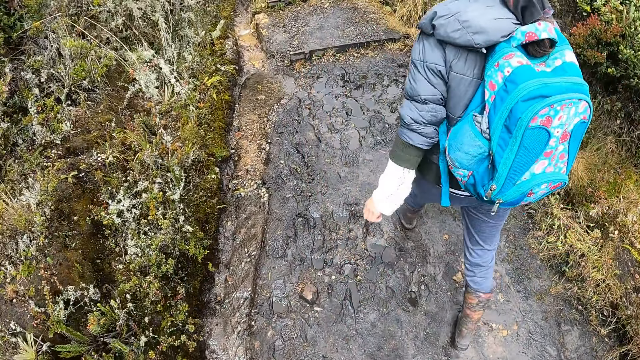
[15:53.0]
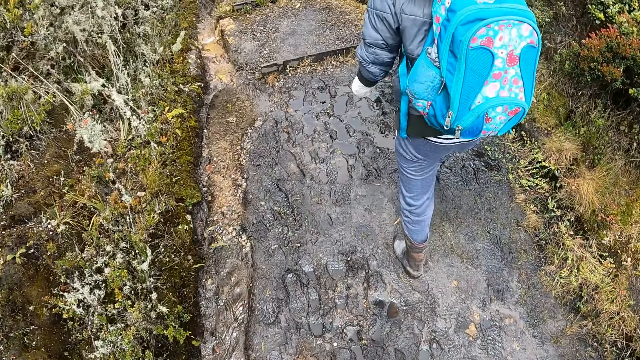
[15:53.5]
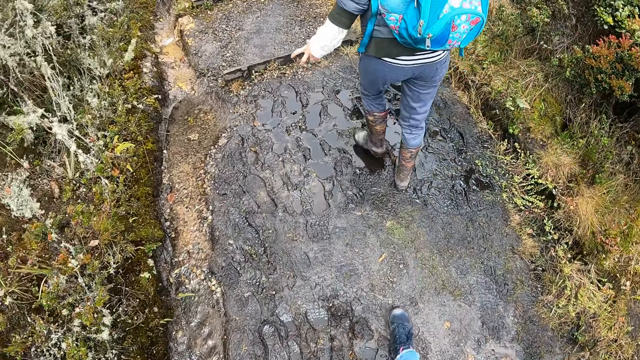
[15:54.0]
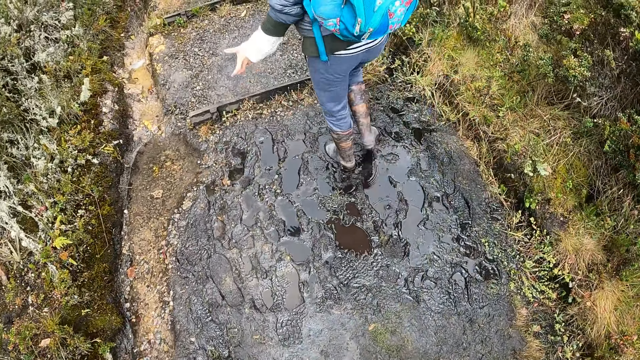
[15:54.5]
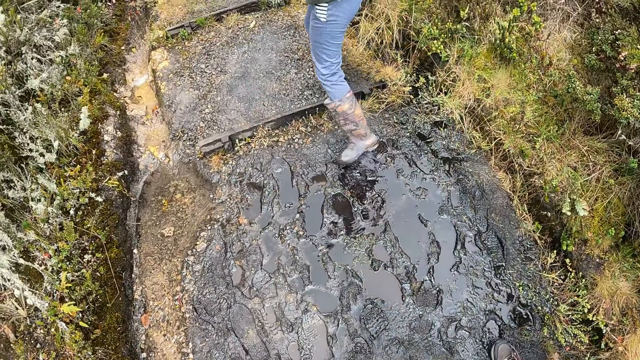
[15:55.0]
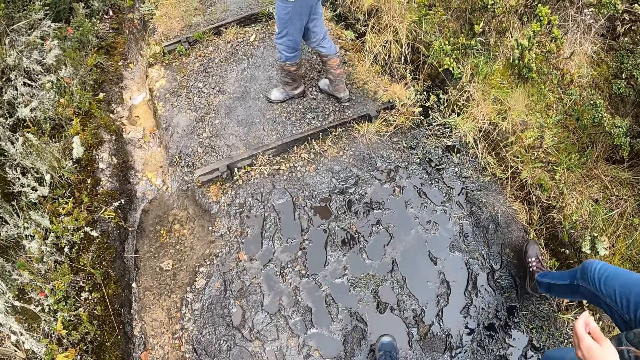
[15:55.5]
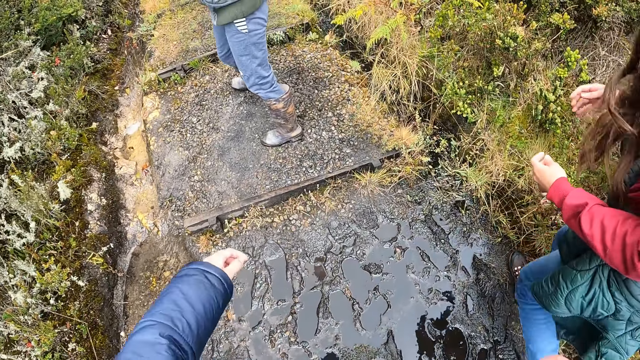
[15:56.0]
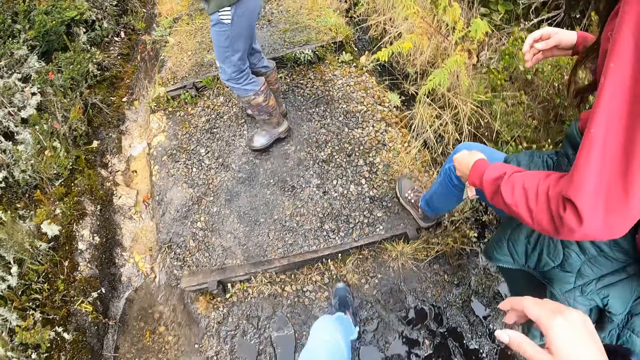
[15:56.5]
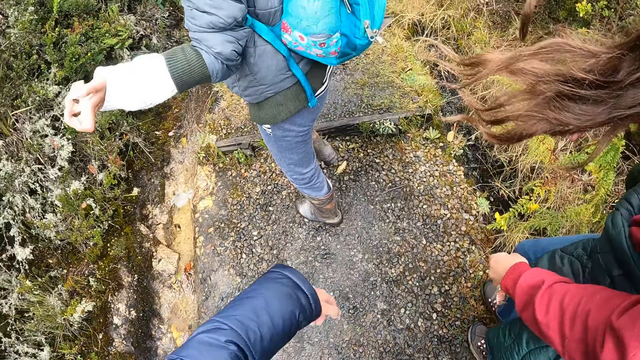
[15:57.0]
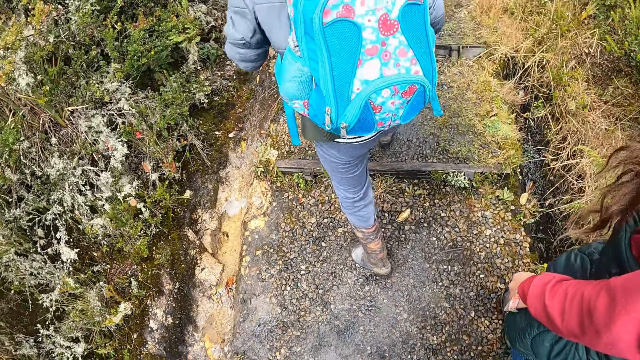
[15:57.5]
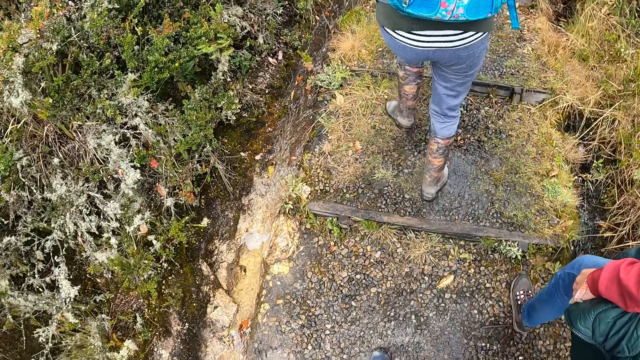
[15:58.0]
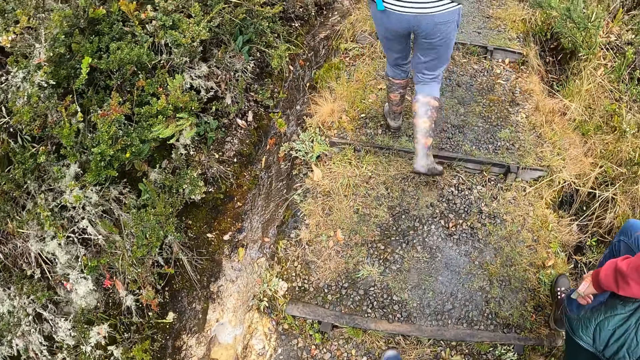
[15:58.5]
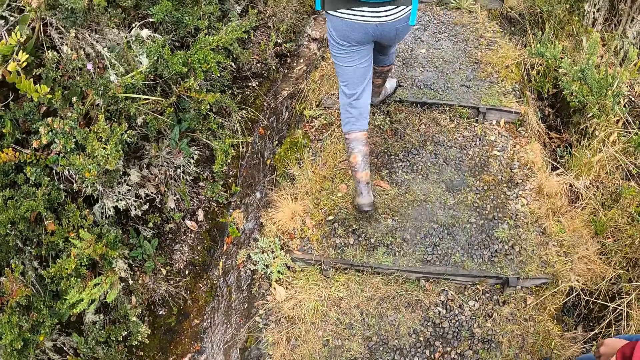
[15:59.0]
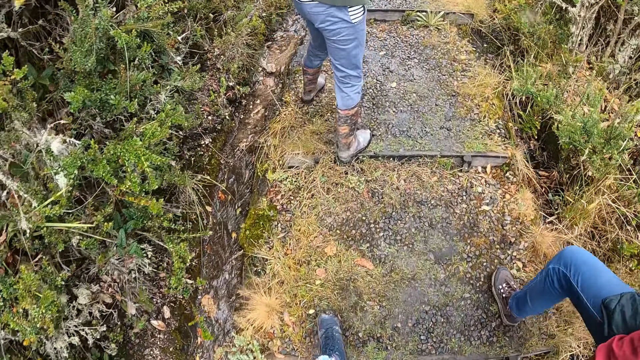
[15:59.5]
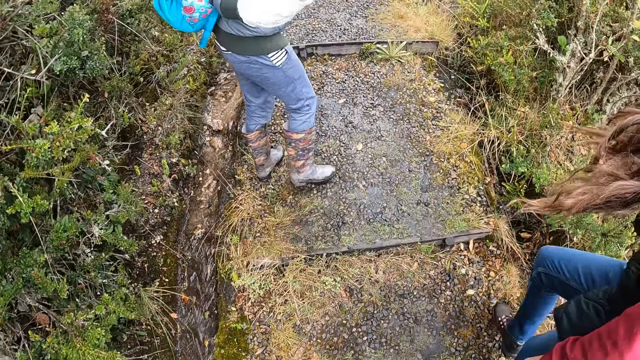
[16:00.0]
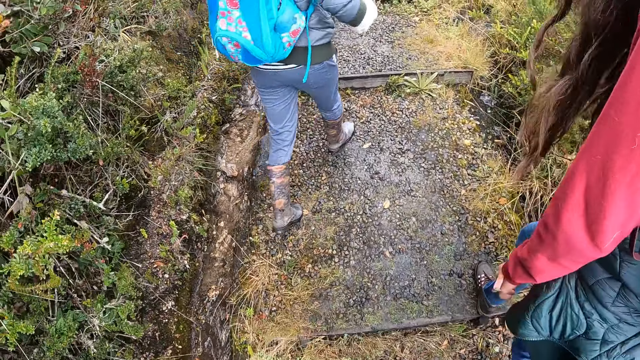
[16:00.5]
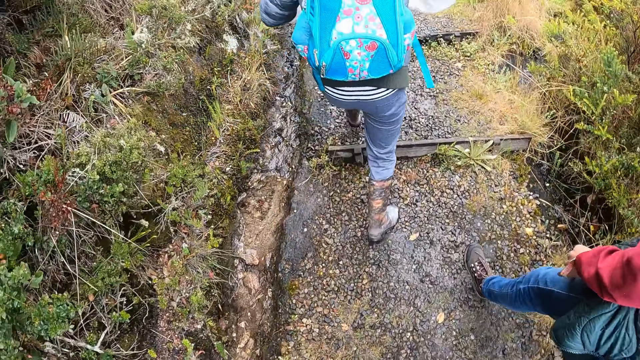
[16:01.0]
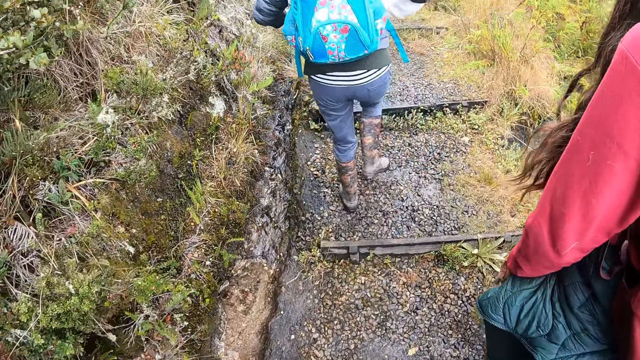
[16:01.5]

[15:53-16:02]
A woman walks around.

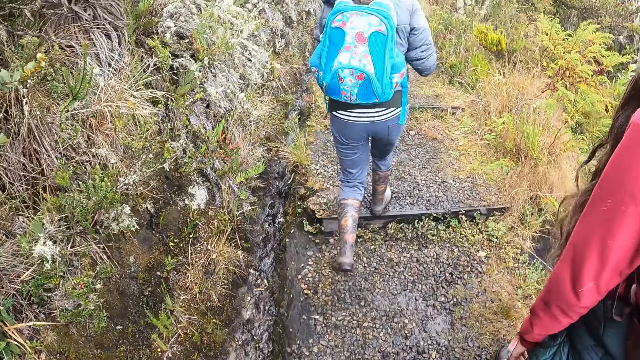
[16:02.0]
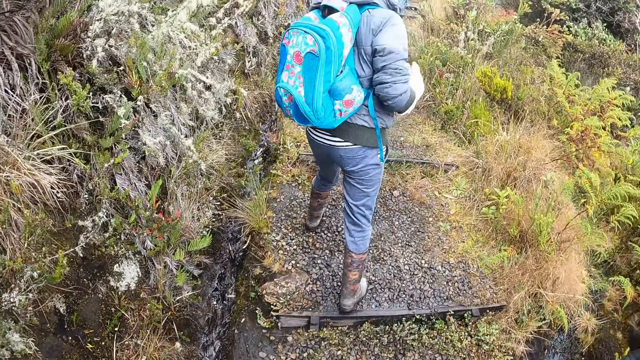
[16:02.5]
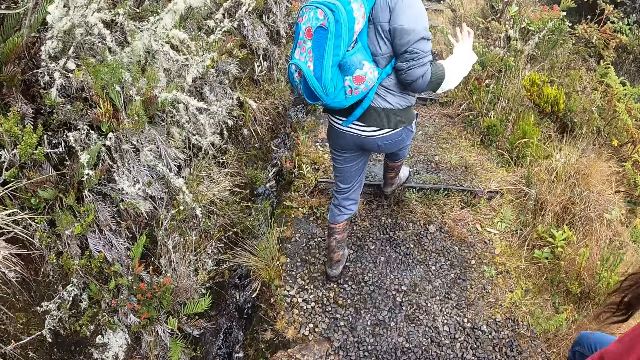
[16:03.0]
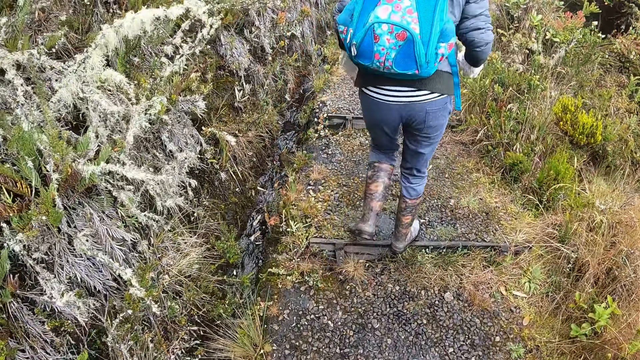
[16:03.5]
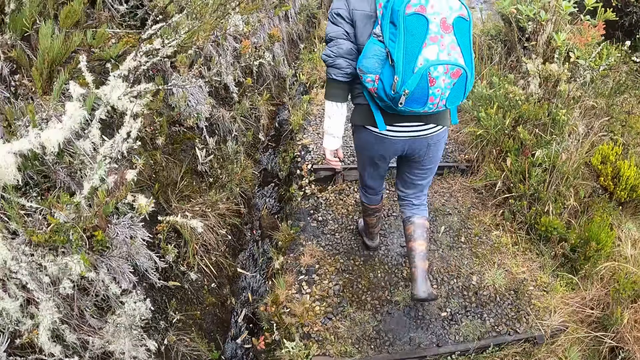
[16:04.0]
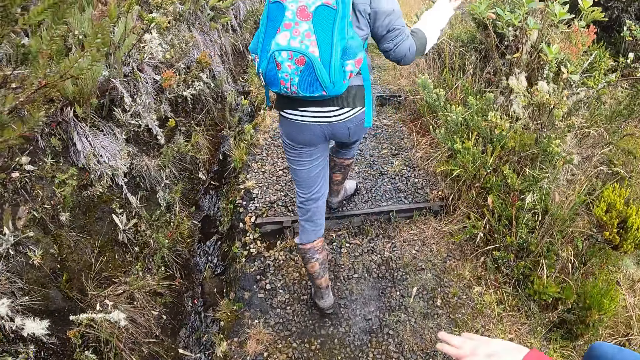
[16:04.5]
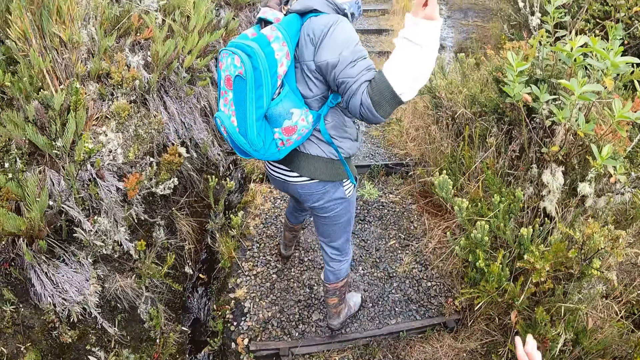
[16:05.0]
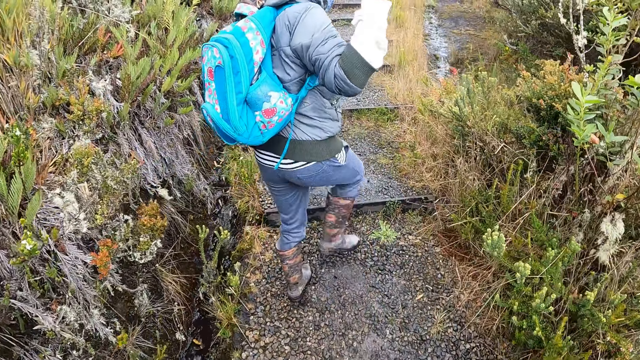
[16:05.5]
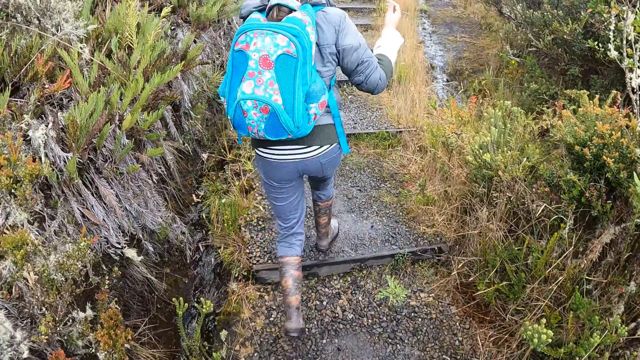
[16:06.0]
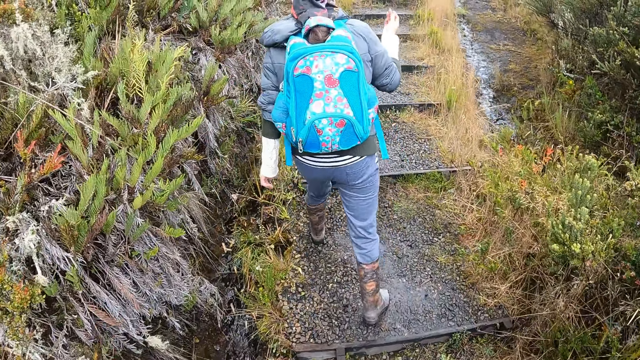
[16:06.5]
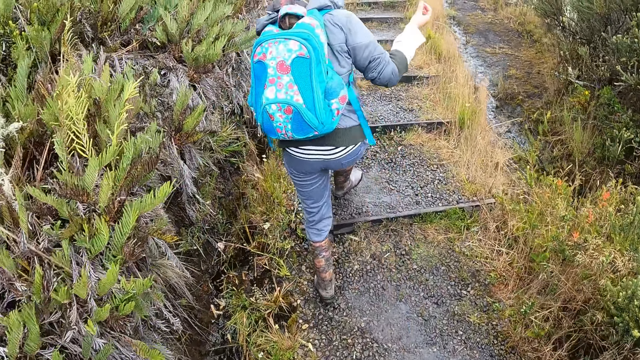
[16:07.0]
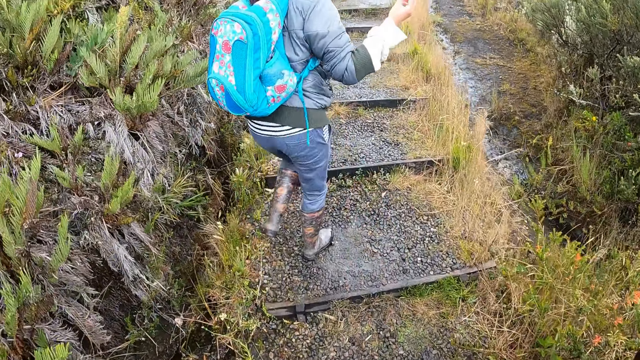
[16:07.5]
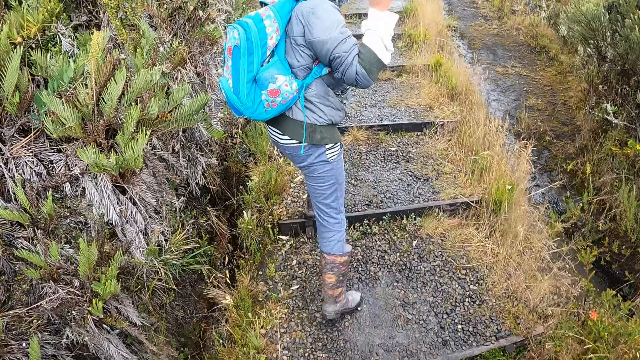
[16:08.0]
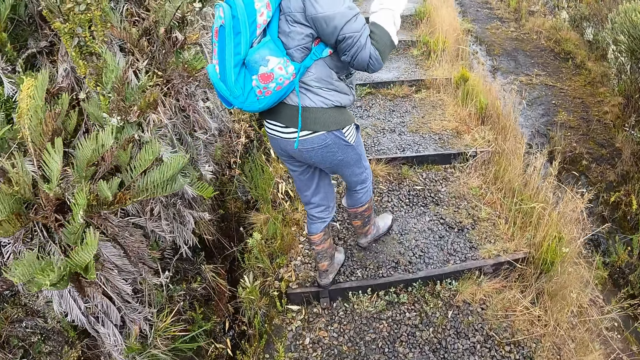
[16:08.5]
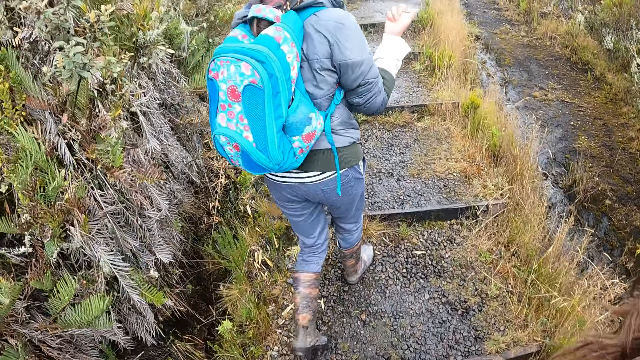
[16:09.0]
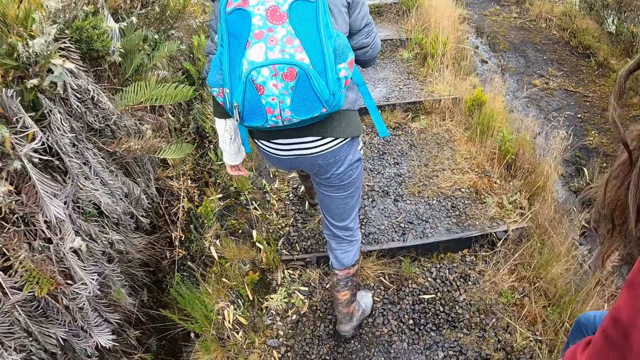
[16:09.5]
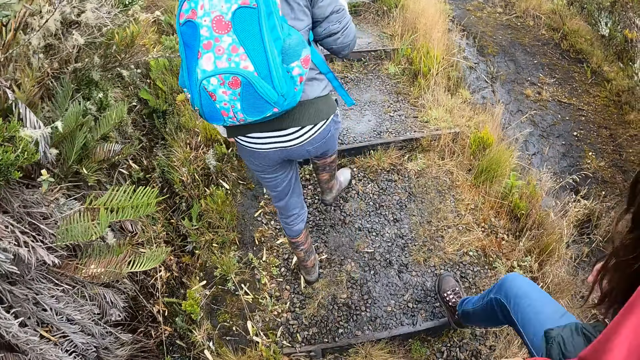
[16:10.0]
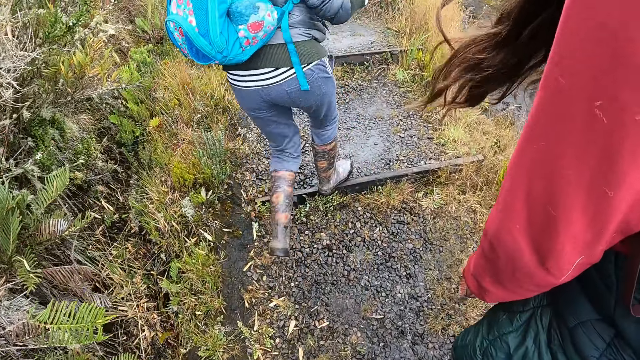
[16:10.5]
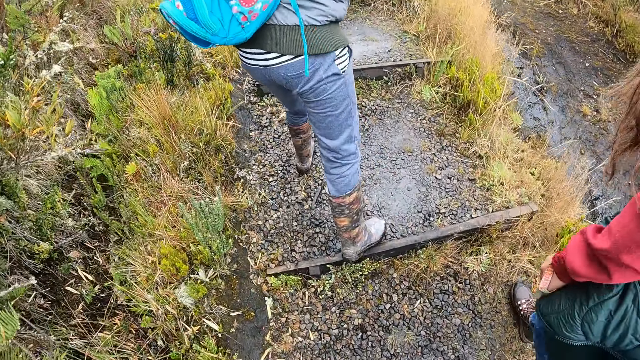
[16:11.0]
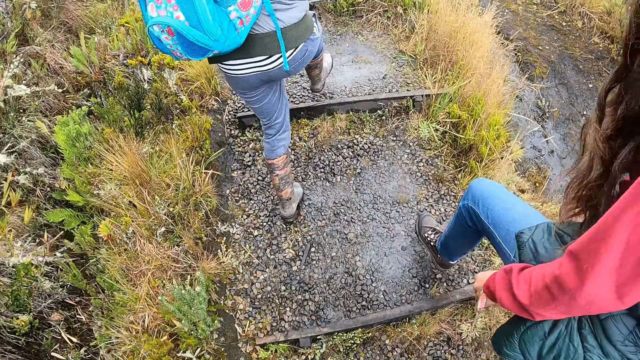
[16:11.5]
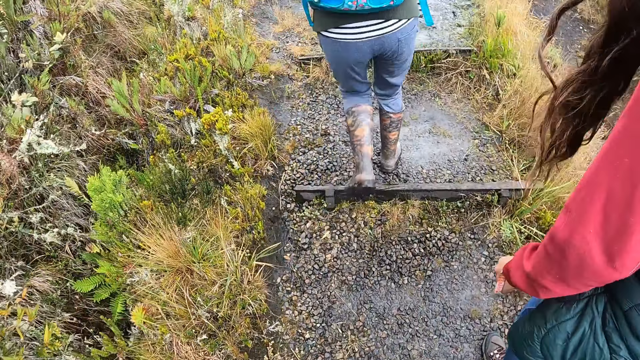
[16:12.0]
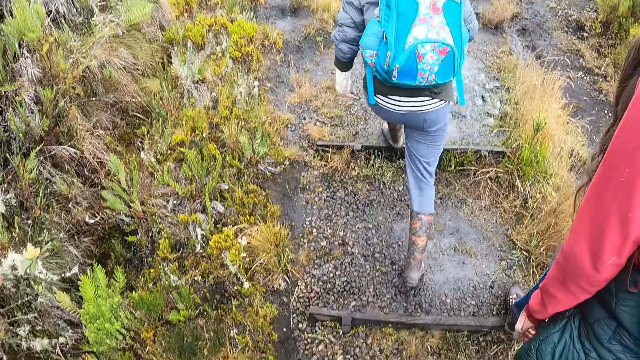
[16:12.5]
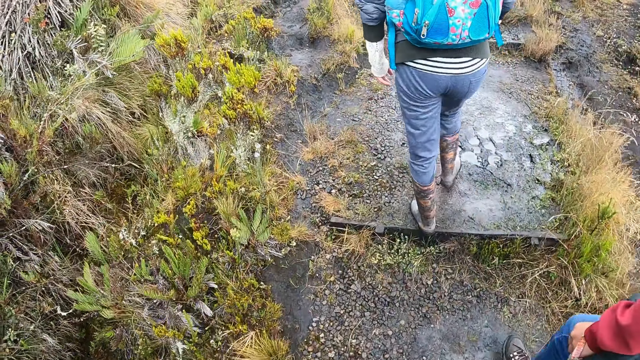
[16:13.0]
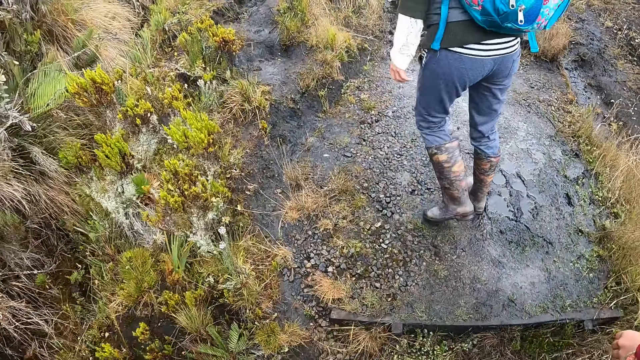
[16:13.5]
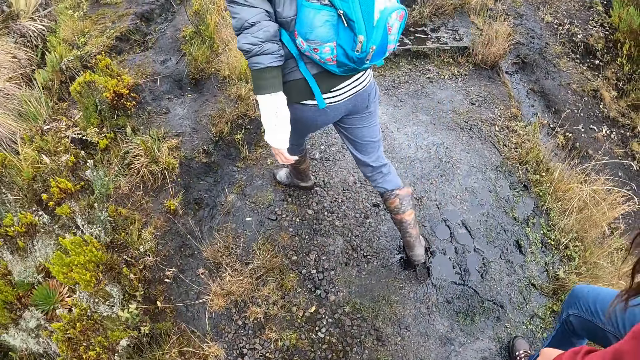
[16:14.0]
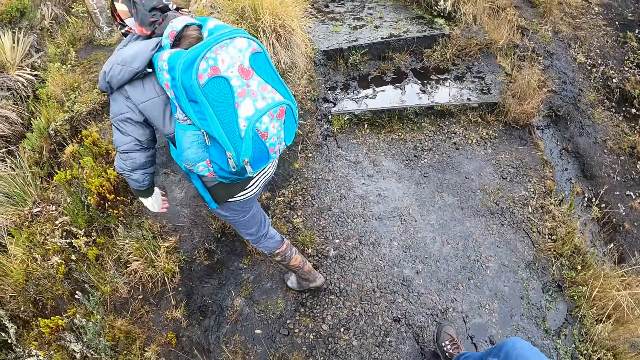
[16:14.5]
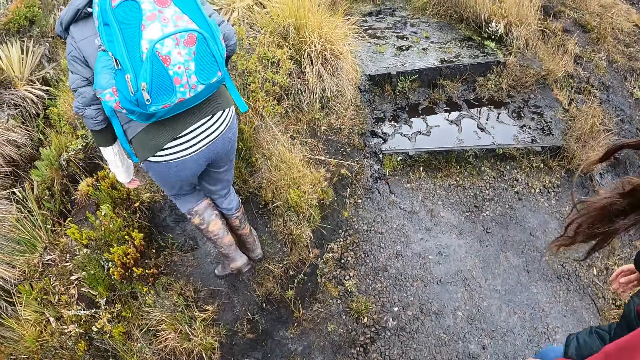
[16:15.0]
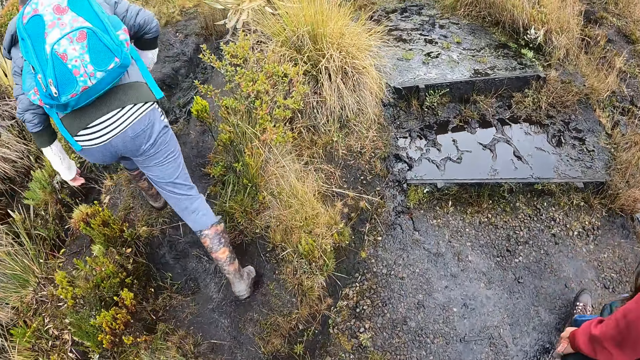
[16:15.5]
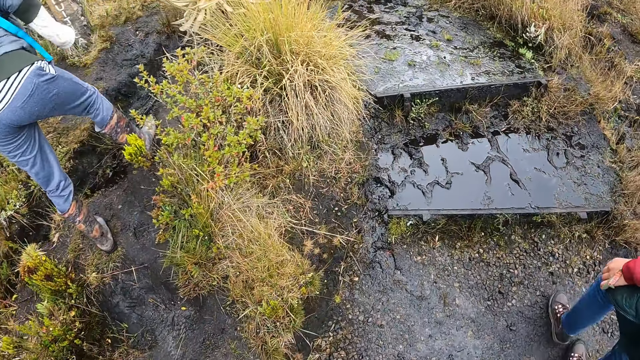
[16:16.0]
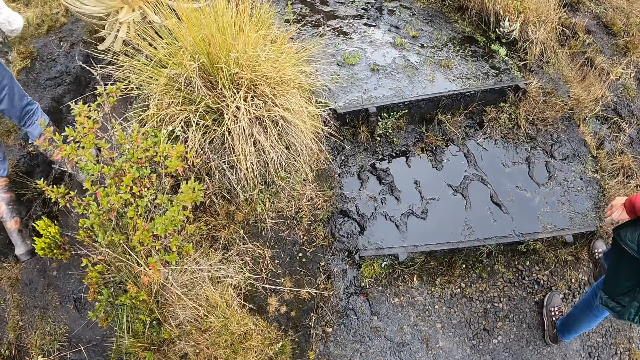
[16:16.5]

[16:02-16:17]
A woman uses gestures. Another woman moves a hand, walks around and walks beside the camera wearer.
